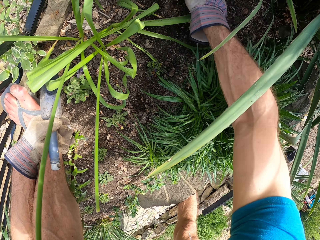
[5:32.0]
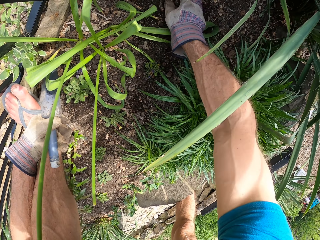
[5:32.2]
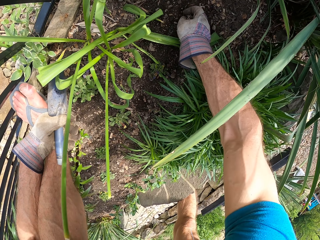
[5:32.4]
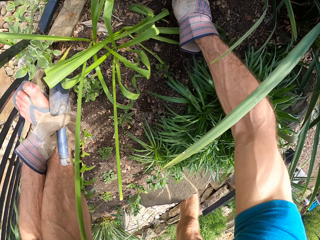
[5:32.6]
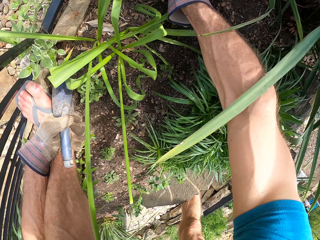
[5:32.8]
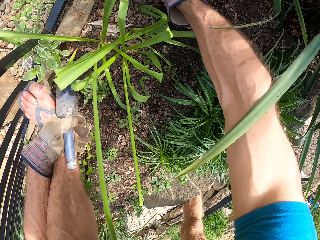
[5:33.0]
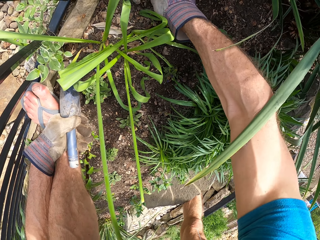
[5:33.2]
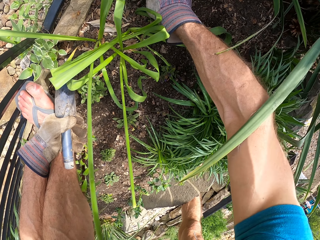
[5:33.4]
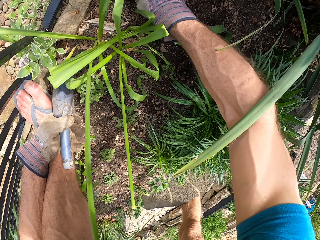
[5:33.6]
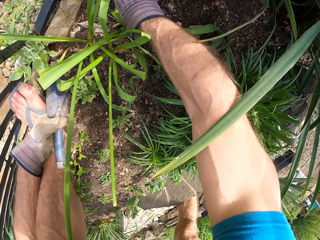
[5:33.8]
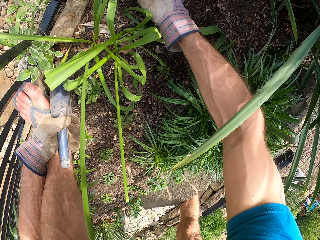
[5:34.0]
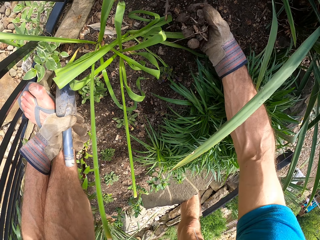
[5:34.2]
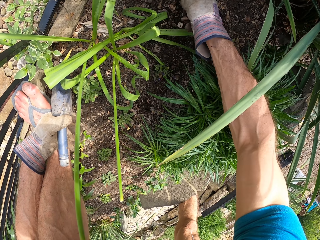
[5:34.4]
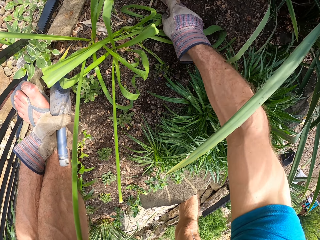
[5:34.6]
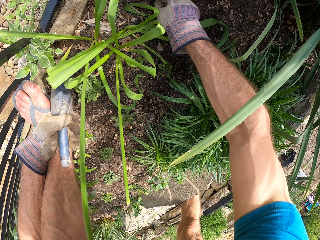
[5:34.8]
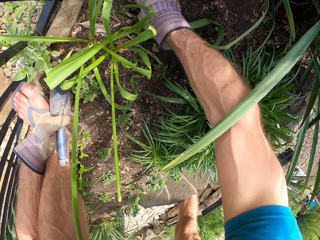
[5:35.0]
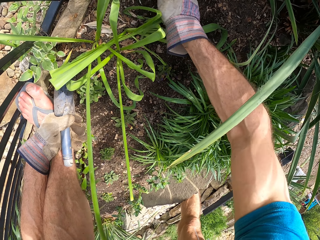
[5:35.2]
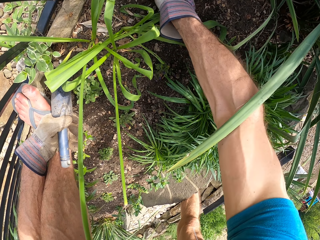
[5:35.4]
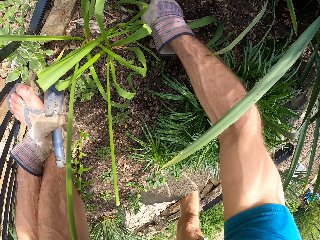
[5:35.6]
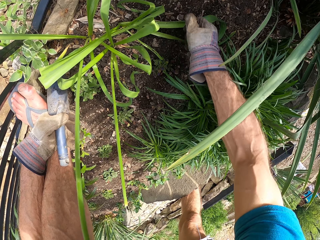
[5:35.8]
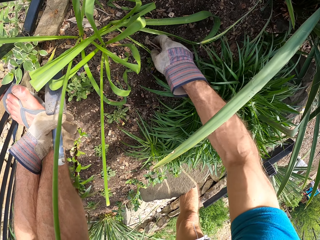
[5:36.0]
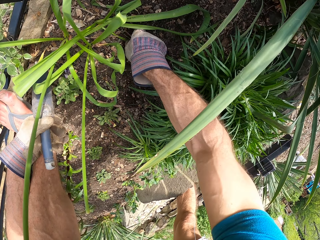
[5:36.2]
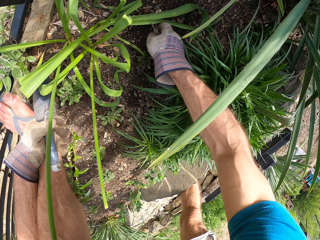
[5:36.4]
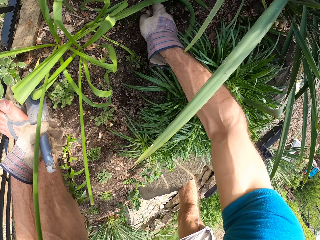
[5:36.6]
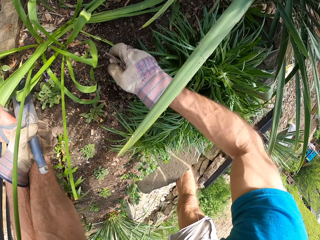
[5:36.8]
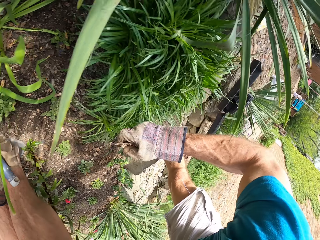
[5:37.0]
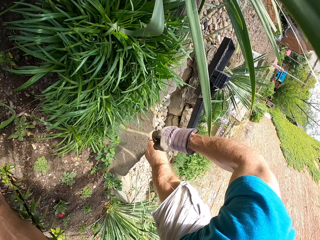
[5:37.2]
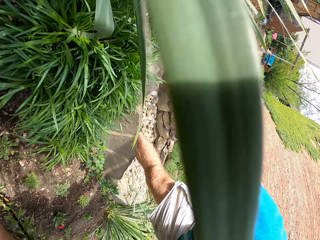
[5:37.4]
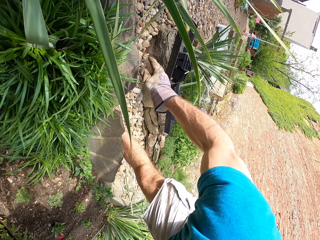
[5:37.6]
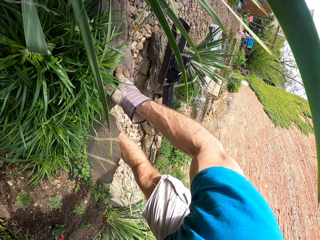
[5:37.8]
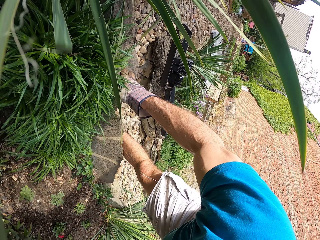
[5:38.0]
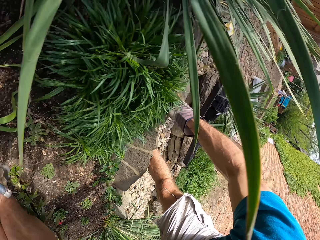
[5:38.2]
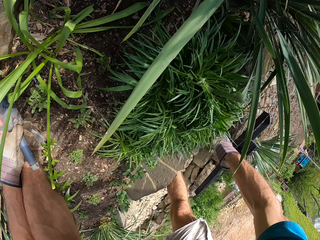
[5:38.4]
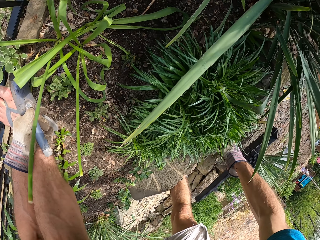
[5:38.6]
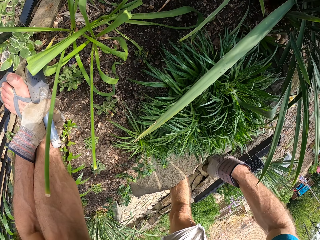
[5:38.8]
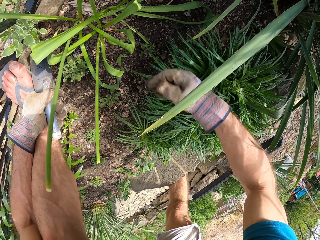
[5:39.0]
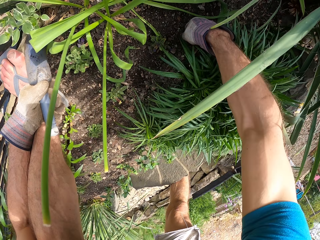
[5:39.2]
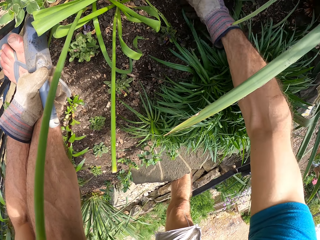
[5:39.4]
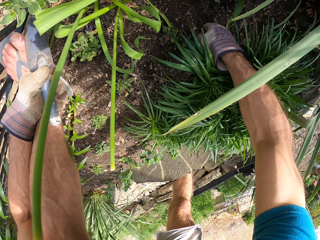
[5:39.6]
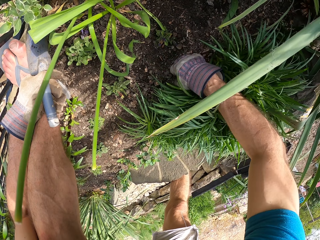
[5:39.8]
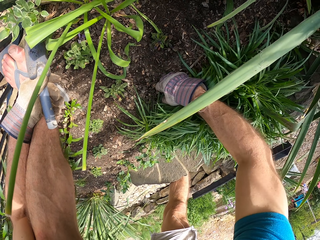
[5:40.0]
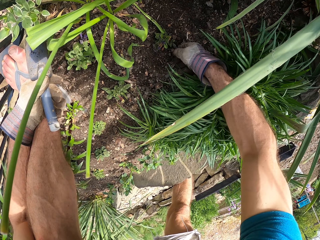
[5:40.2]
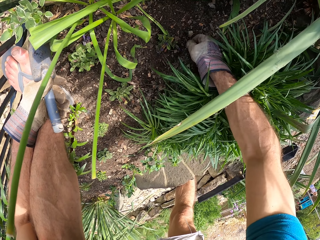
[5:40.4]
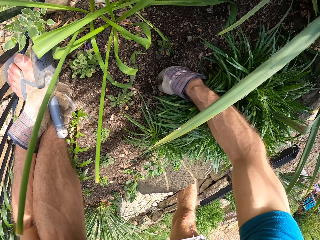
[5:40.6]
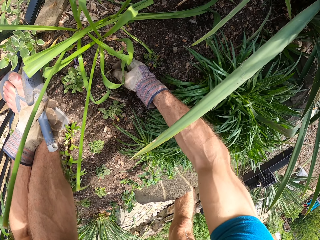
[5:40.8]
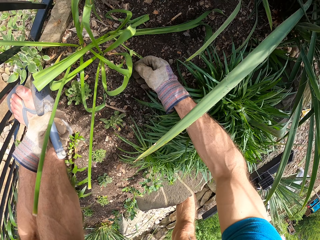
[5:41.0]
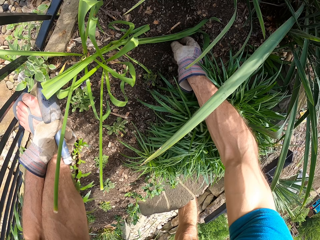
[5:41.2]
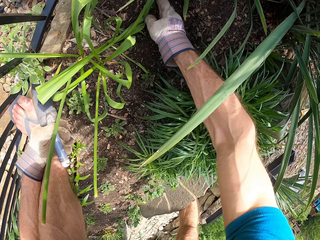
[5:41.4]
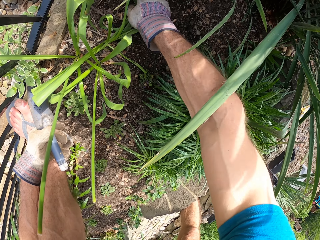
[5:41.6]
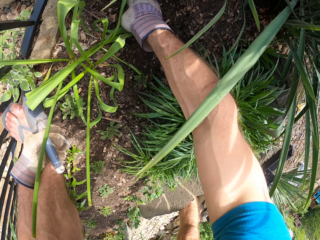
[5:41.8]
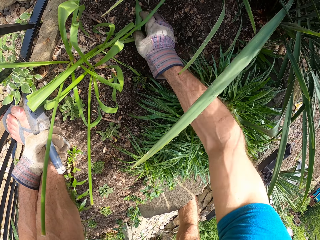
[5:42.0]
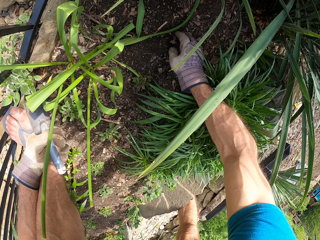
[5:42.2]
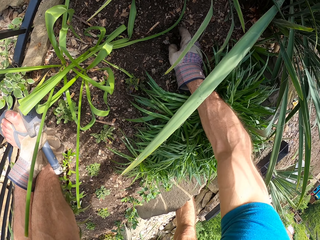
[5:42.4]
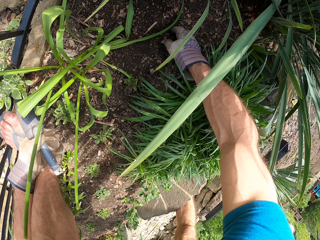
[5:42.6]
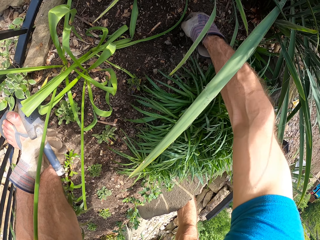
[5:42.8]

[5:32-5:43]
The camera wearer picks stones with his hand. He throws the stones on the path. He spreads the soil with his hand.

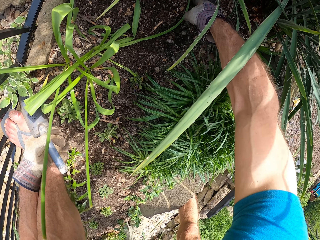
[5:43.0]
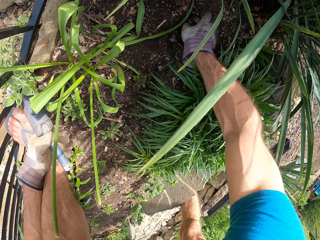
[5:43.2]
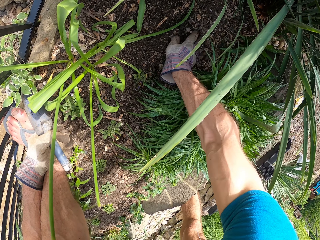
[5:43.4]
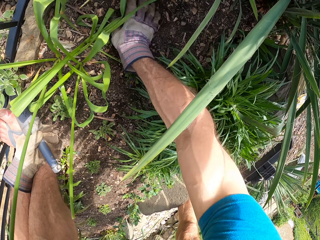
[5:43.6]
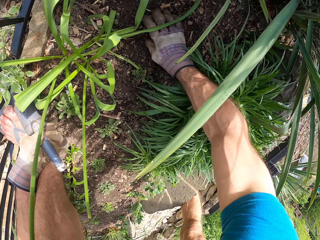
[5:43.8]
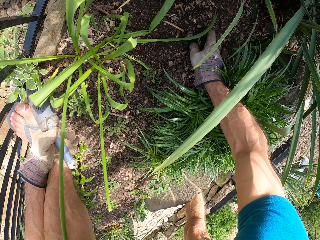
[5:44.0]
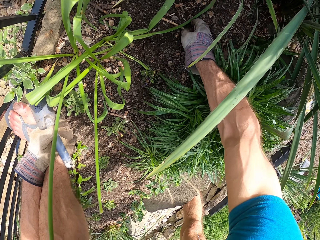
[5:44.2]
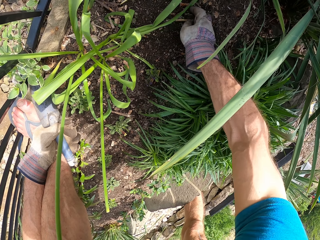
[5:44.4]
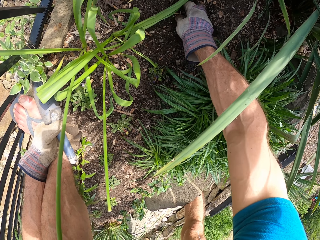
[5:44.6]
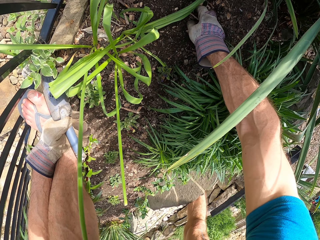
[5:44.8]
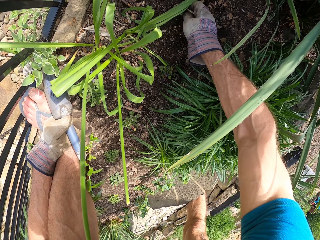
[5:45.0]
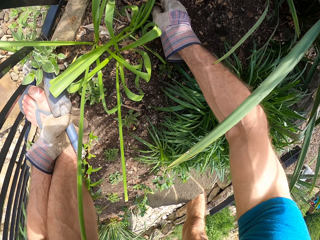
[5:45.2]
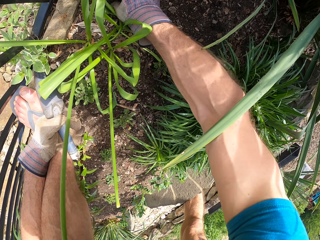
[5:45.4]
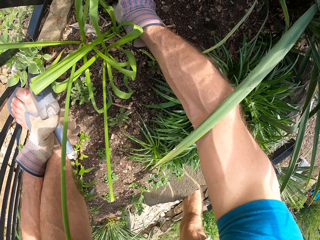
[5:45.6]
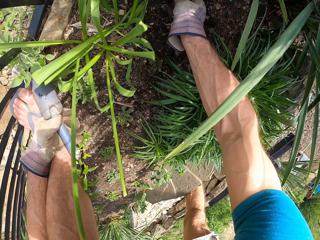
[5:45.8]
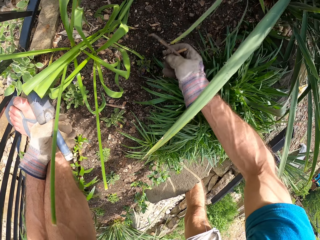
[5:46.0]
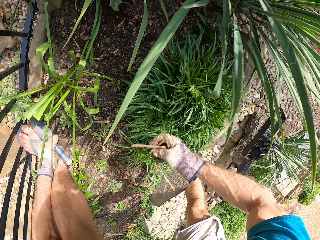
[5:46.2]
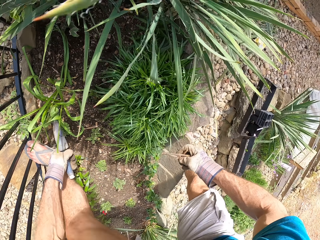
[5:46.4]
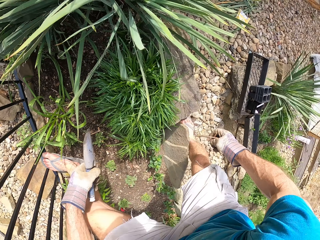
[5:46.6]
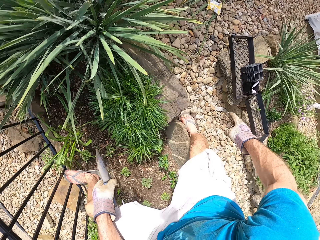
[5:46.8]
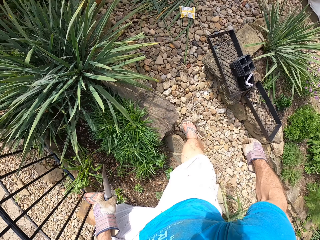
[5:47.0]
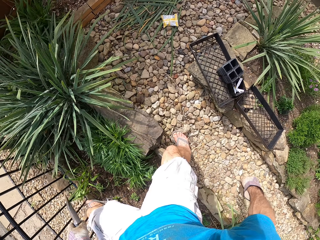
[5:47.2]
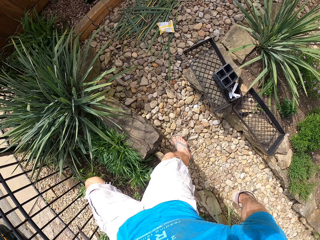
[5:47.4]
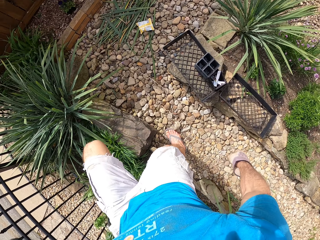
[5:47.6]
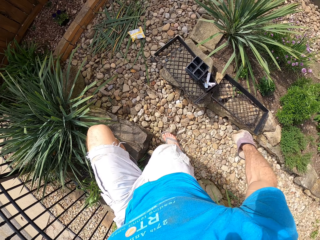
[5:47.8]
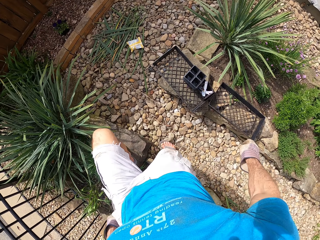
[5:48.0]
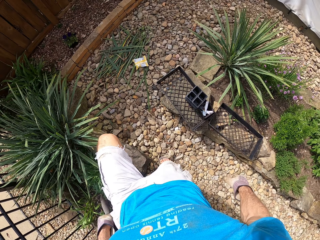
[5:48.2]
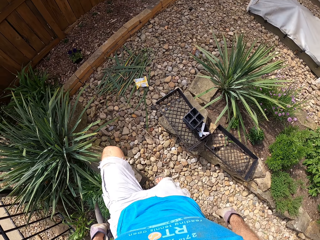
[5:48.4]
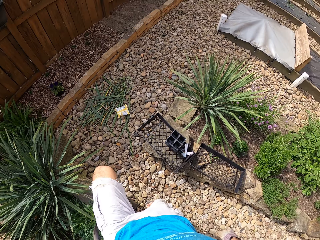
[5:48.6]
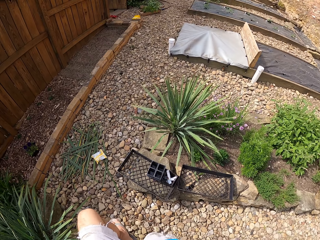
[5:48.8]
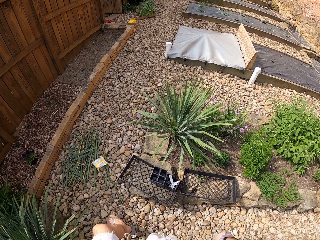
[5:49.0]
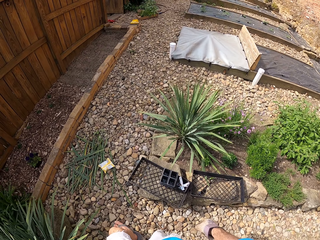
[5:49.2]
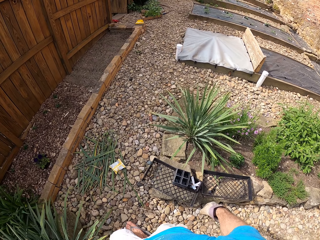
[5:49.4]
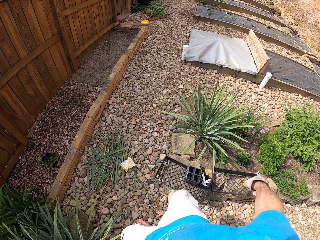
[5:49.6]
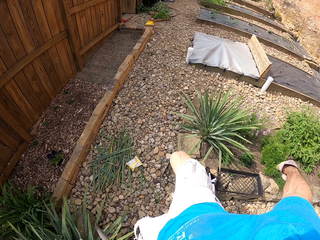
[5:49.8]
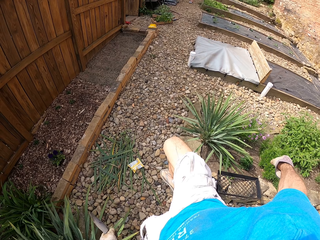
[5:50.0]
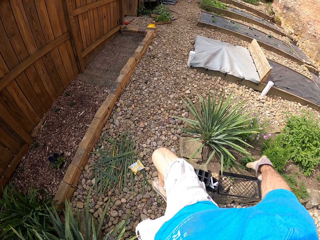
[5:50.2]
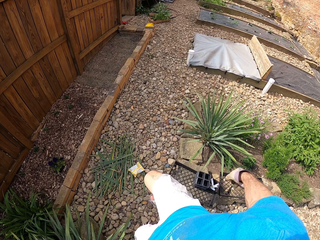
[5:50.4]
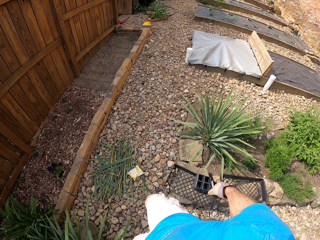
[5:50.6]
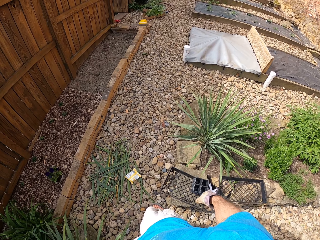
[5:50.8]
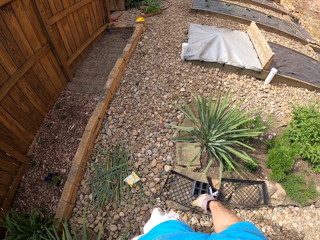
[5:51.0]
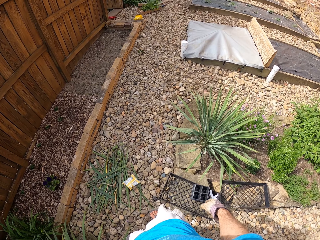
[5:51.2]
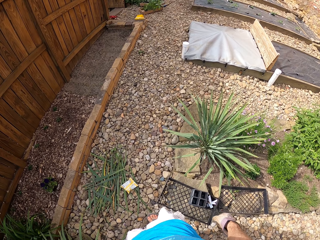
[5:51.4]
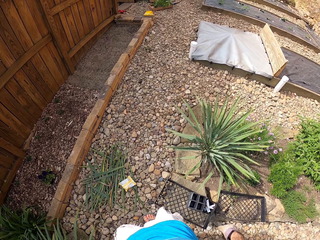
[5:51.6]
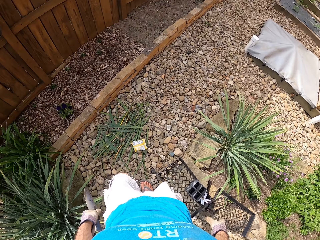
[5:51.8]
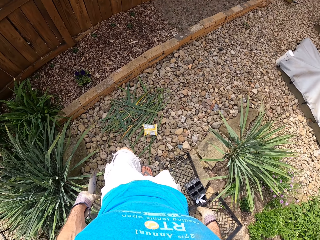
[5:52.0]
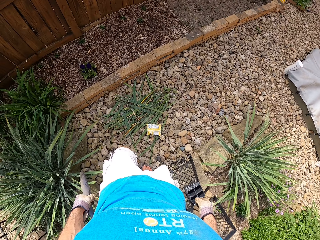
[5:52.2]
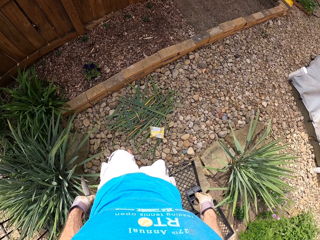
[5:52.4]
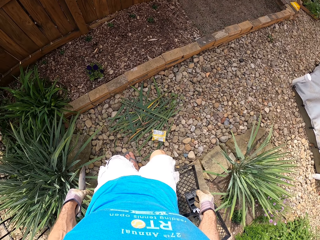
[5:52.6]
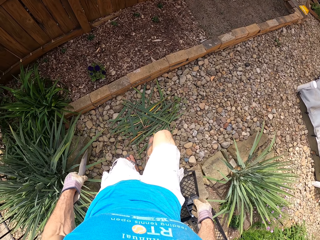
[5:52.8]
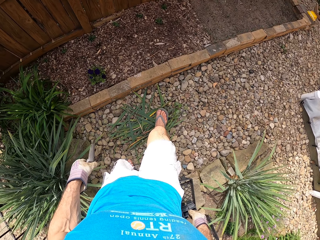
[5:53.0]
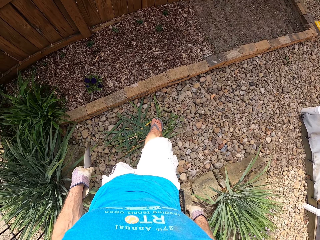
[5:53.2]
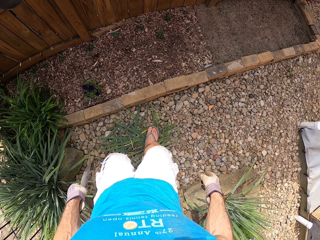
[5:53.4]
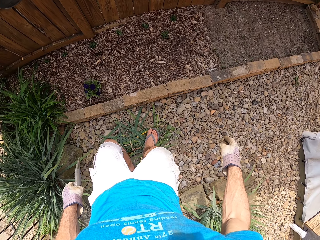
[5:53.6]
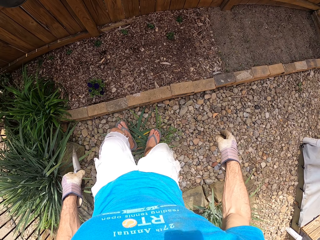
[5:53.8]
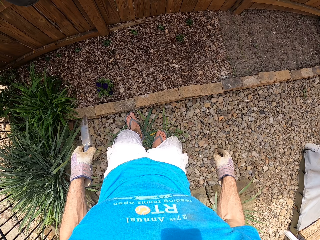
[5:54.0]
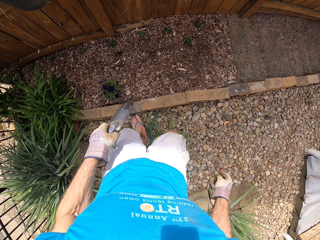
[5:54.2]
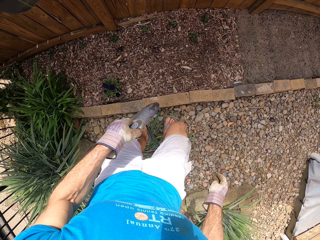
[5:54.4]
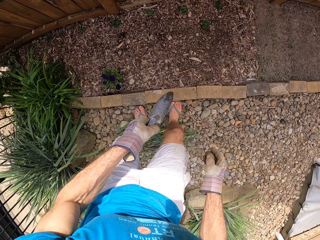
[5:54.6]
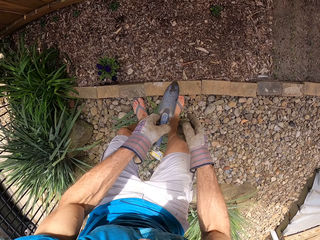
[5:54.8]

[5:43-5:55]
The camera wearer picks sticks from the garden. He picks stones with his hand. He drops the sticks. He throws the stones on the path, stands up and steps off the fence. He steps on a stone. He looks around. He walks around the garden.
